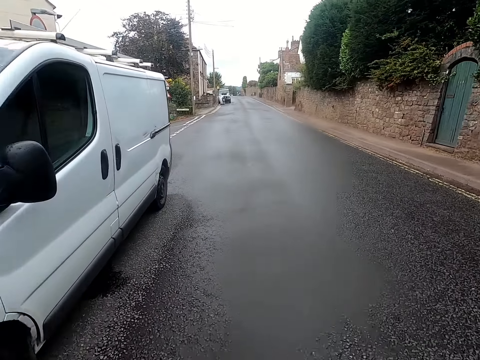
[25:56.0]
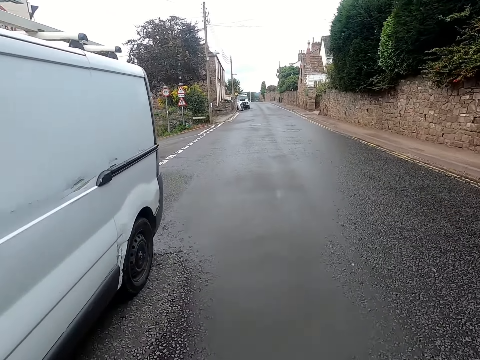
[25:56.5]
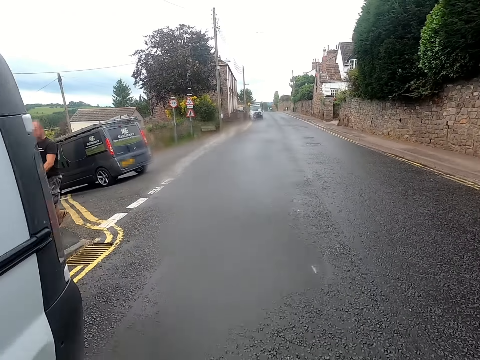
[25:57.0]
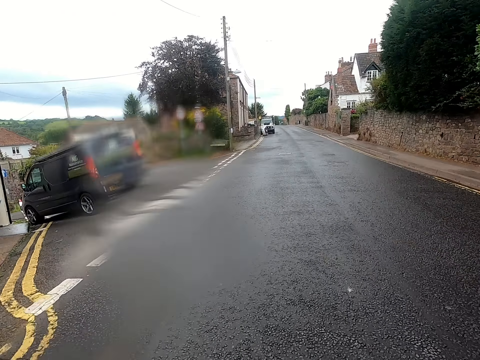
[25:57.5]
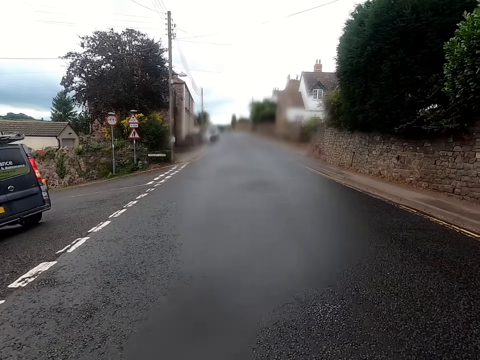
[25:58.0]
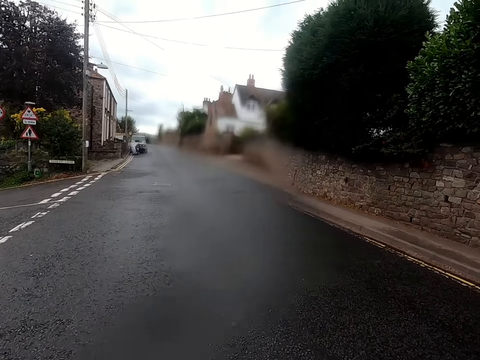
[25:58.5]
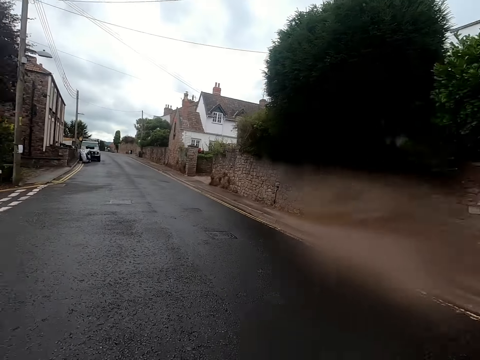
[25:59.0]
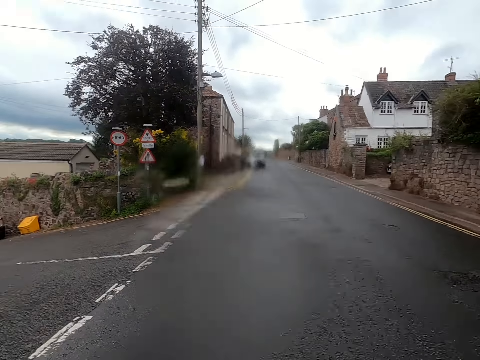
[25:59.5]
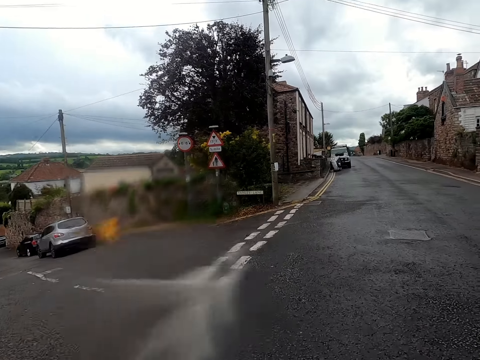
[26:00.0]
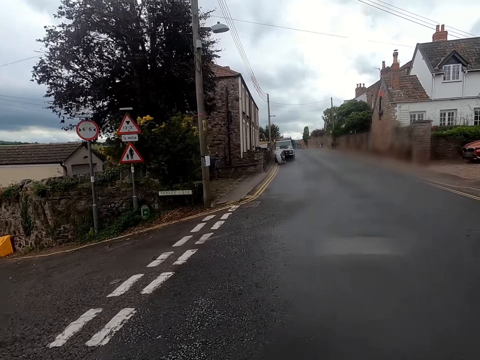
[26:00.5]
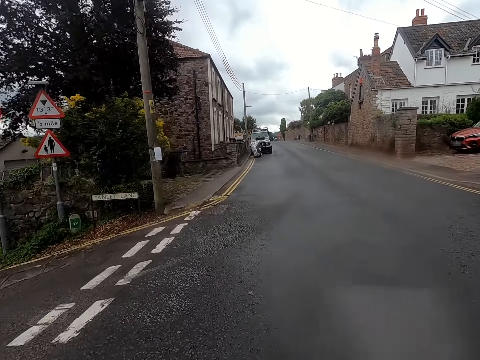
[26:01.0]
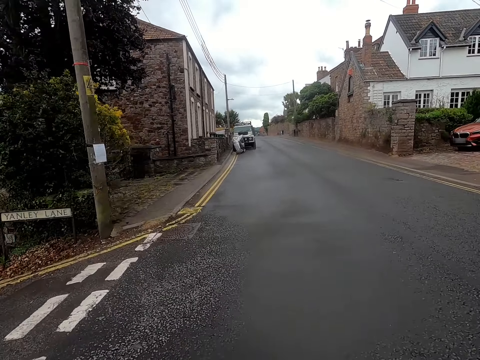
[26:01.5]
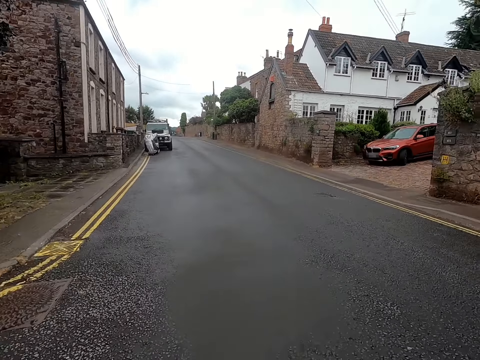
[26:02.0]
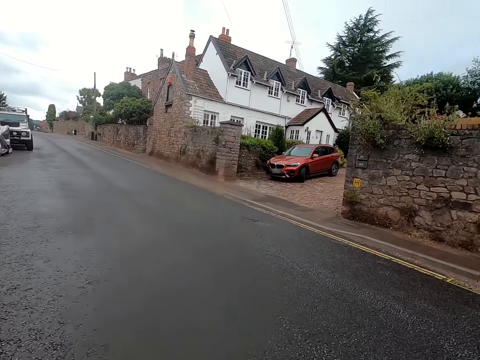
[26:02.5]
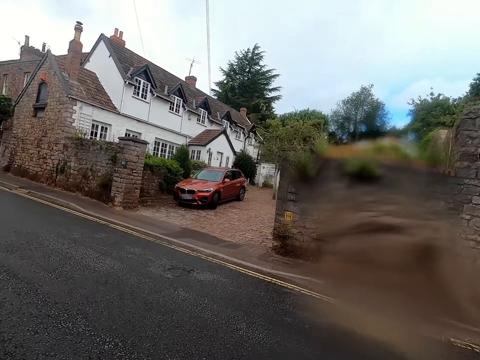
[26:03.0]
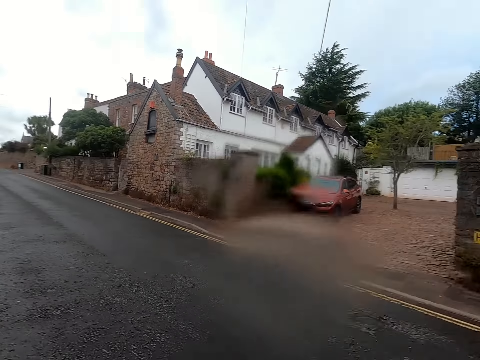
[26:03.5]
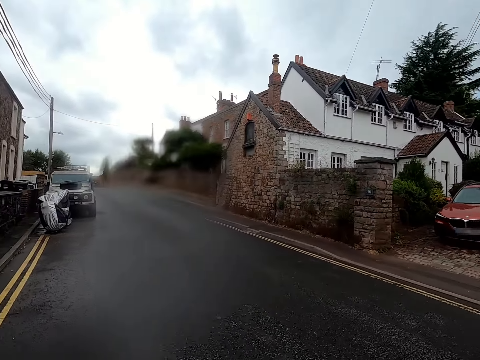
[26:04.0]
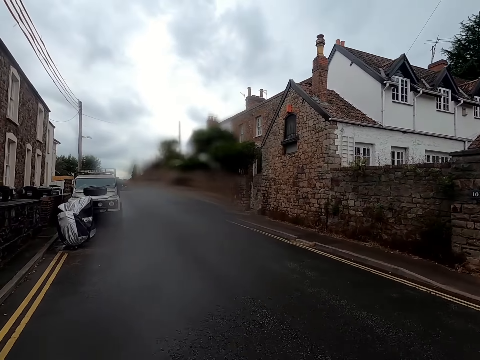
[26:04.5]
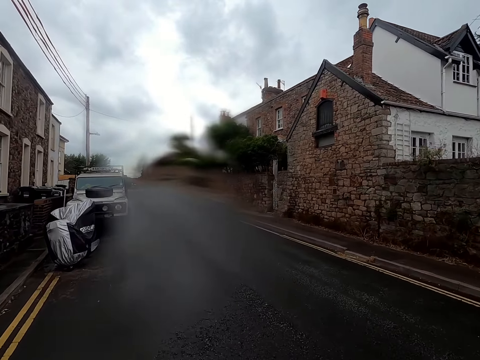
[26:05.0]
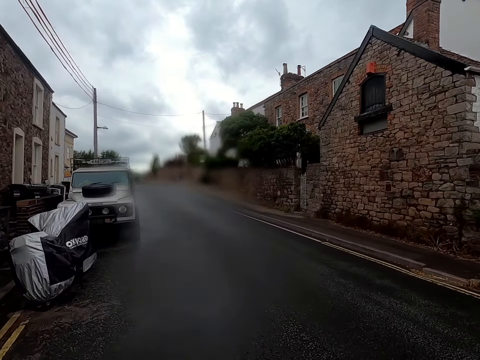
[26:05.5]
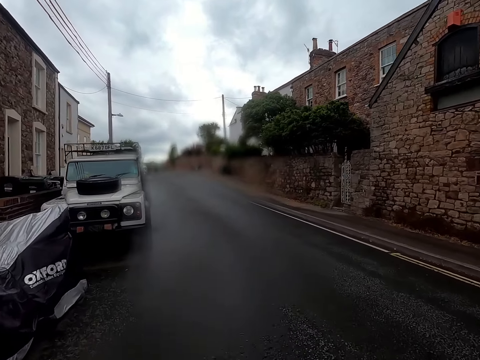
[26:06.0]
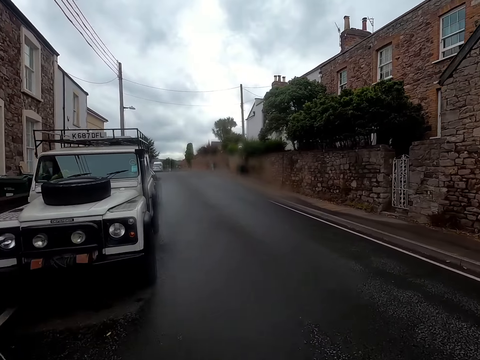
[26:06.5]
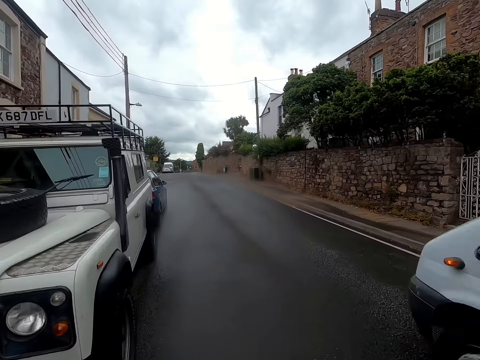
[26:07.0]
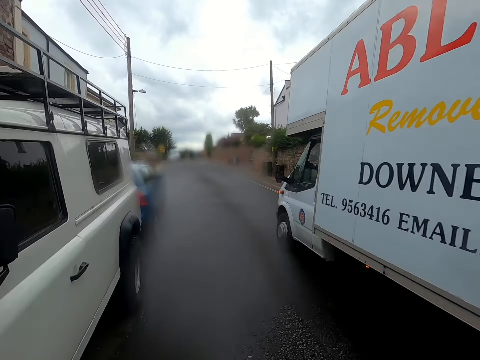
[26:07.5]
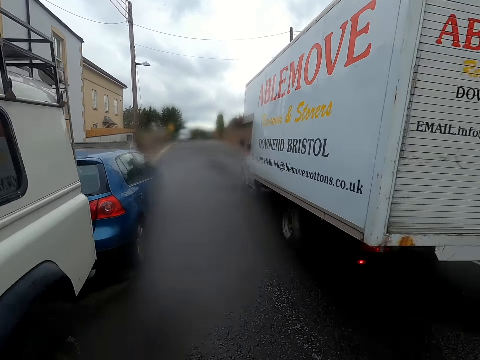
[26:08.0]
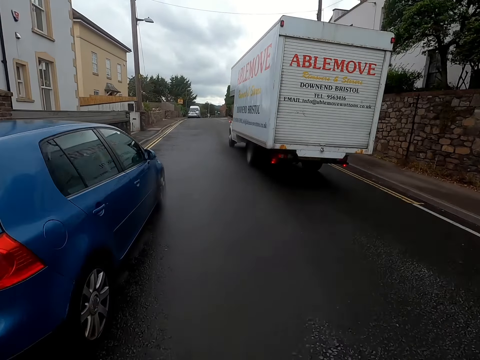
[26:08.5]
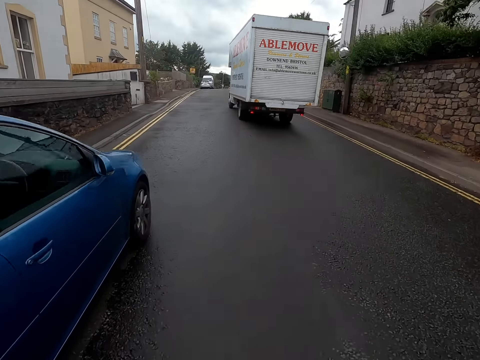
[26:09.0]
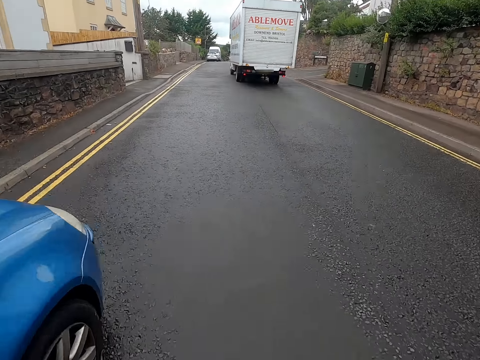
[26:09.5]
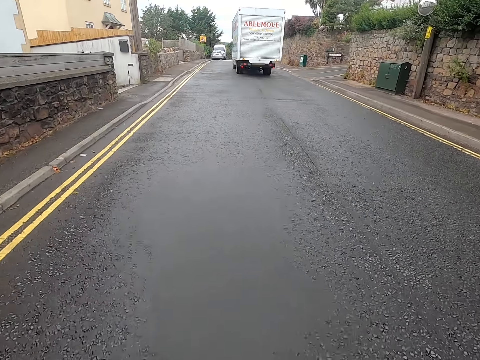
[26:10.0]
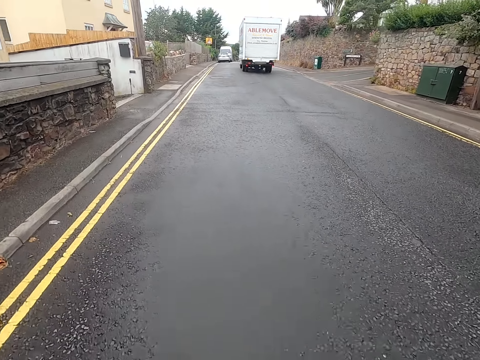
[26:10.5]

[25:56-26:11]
A man walks past the camera wearer. The camera wearer rides a bicycle on a road. They look around the road. They ride the bicycle on the road.

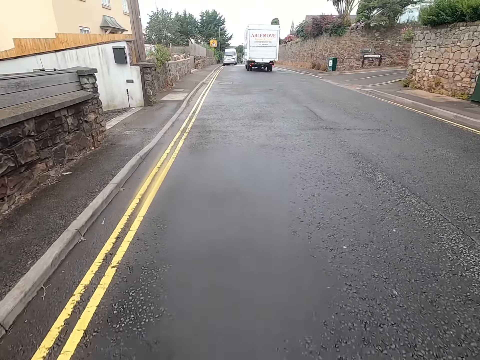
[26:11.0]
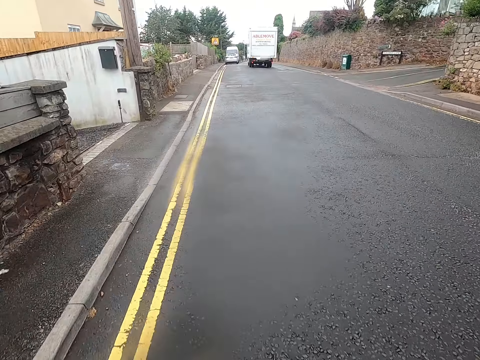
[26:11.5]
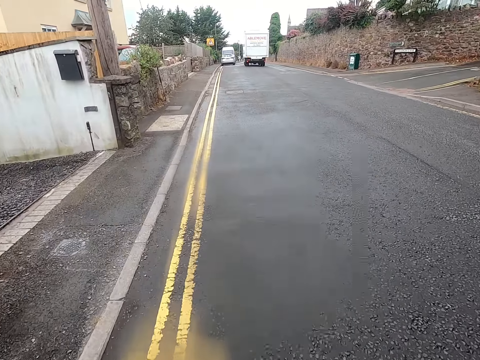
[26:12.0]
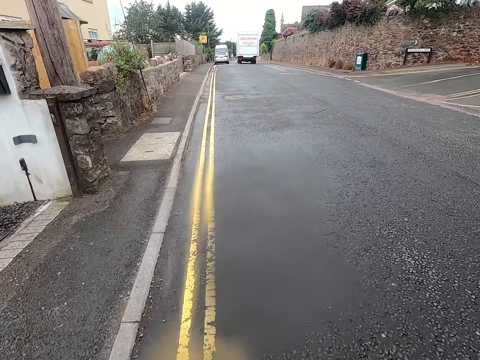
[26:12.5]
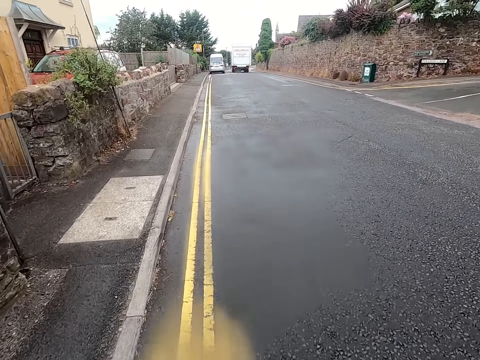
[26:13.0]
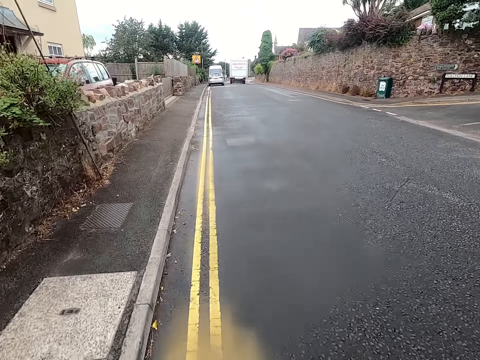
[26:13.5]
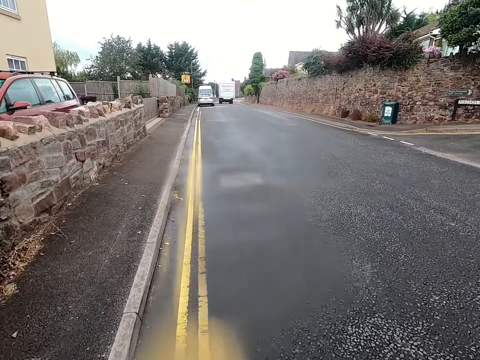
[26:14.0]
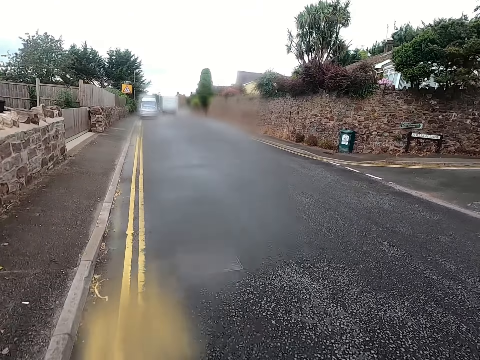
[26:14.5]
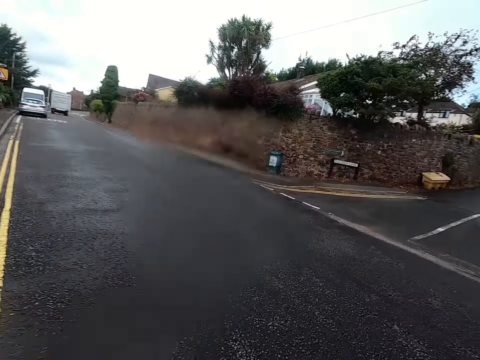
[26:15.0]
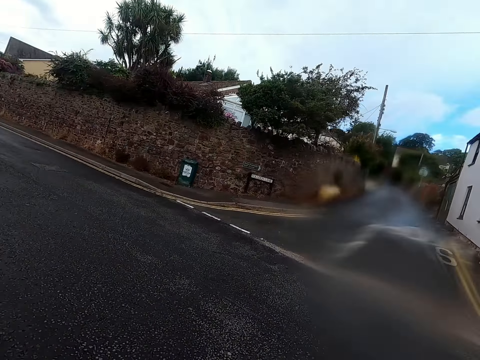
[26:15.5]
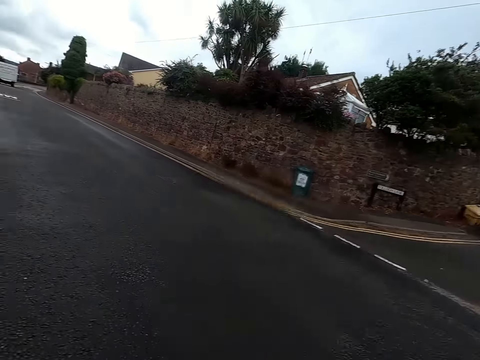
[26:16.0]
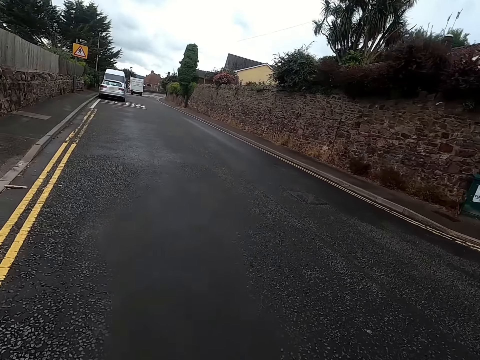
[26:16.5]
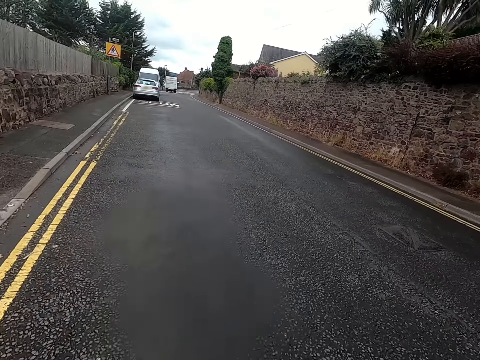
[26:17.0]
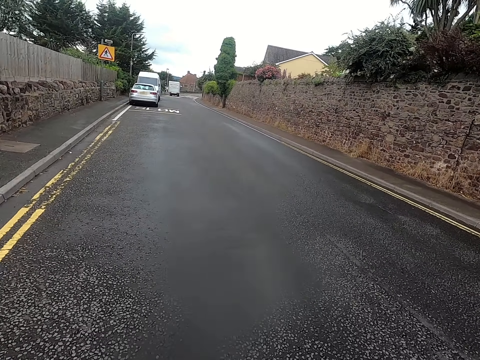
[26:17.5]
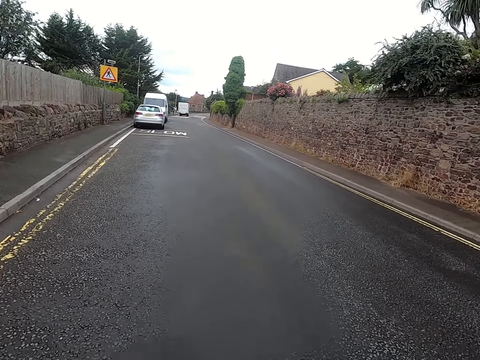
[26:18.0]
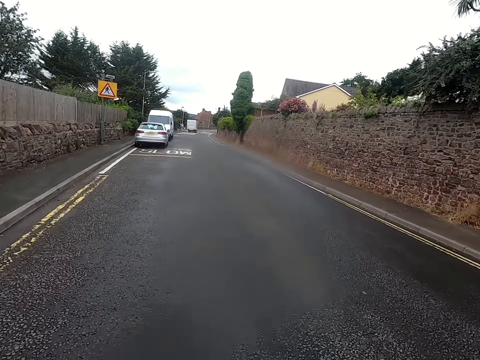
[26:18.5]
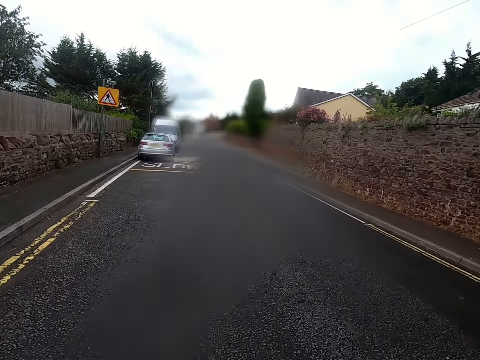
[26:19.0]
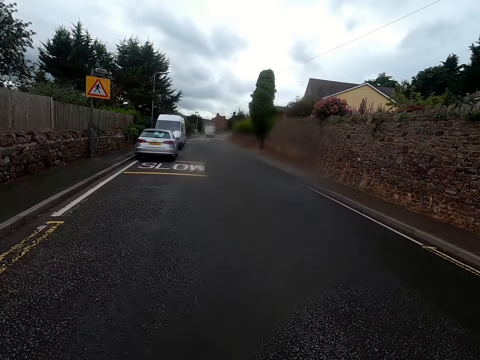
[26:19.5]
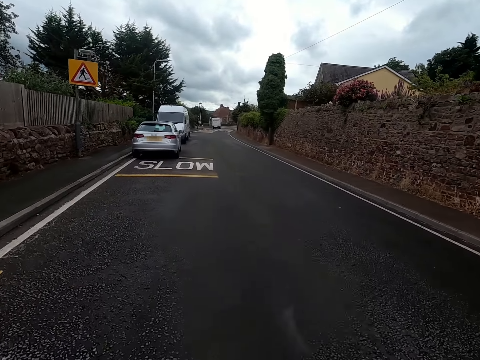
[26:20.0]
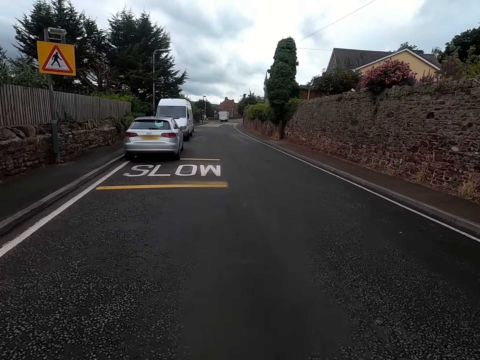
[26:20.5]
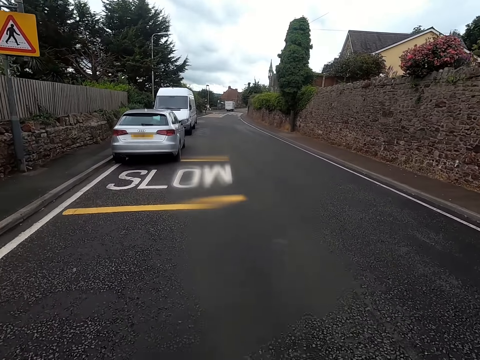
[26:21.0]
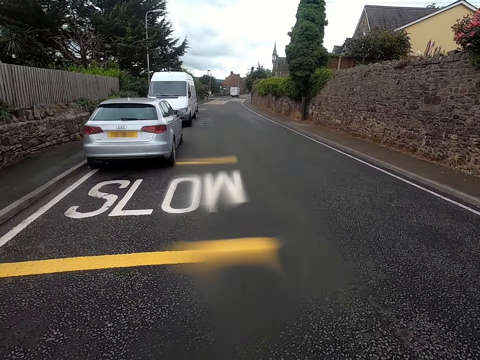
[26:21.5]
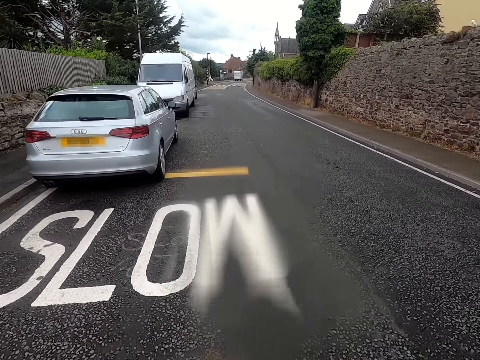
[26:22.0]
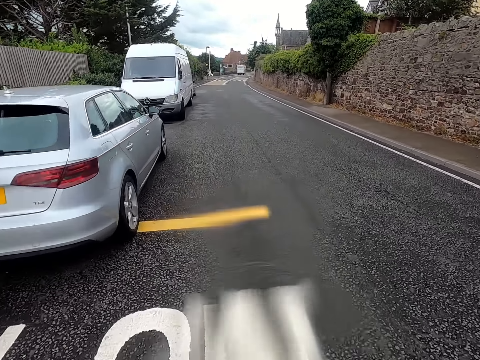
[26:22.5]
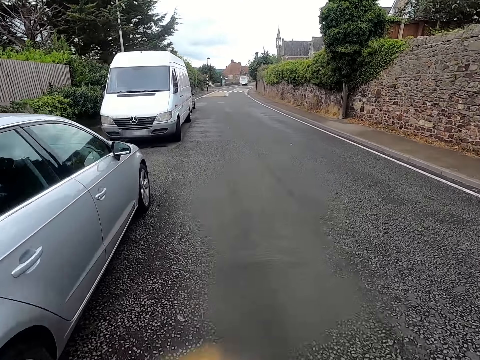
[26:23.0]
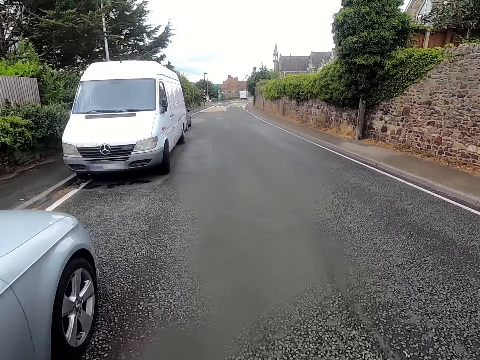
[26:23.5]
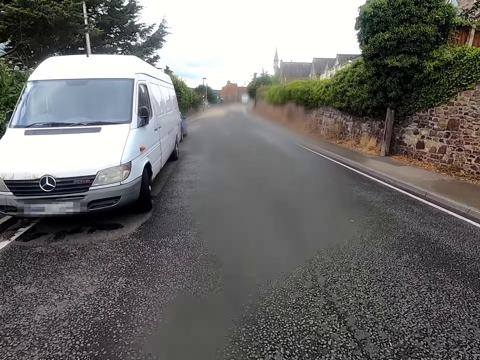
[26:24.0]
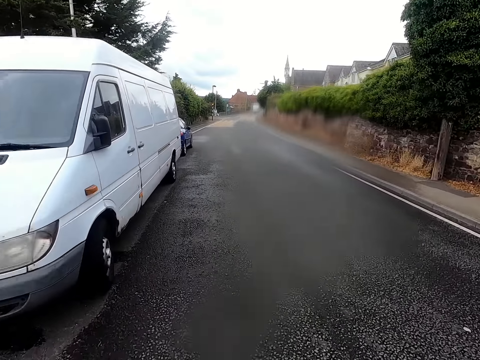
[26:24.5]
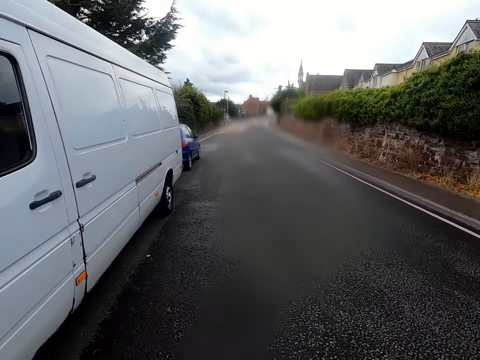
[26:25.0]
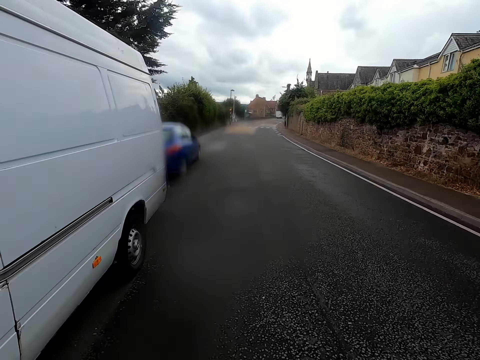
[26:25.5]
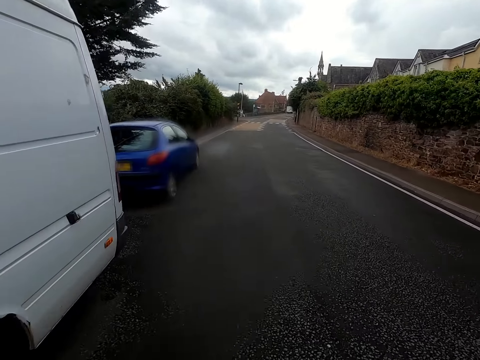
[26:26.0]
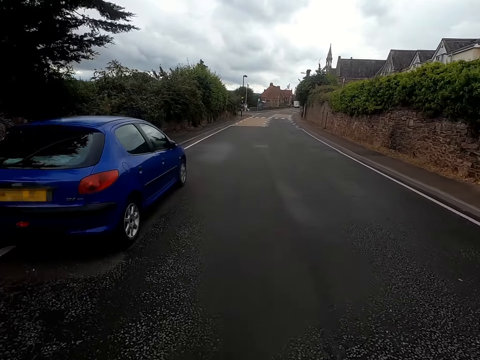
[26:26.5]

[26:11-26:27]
The camera wearer looks around a road. They ride a bicycle on the road.
